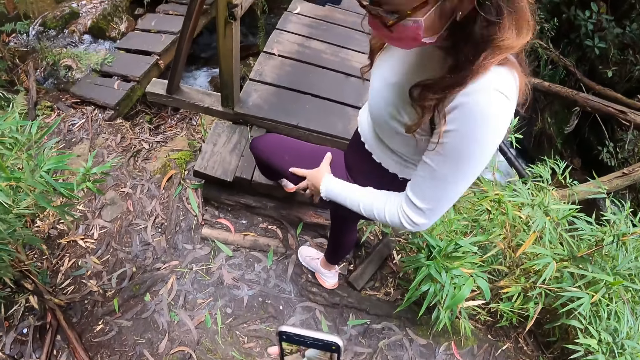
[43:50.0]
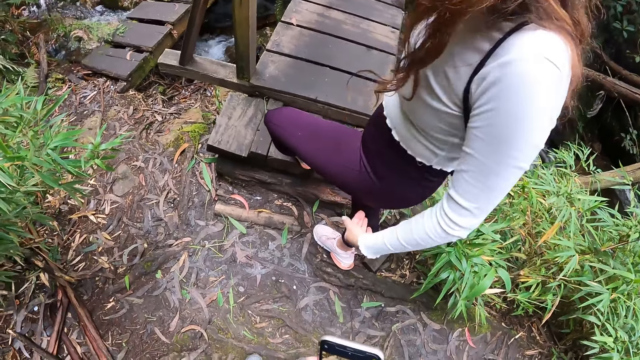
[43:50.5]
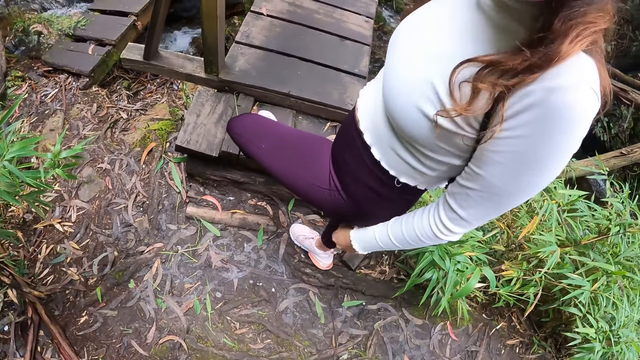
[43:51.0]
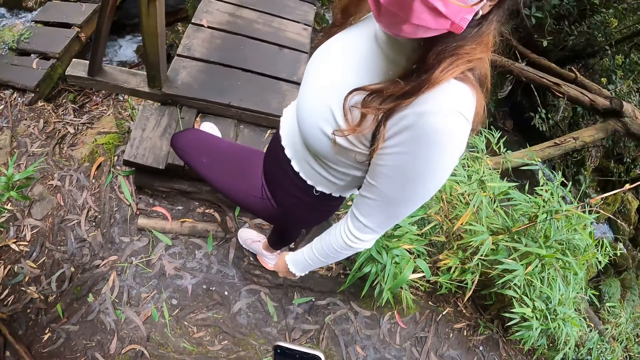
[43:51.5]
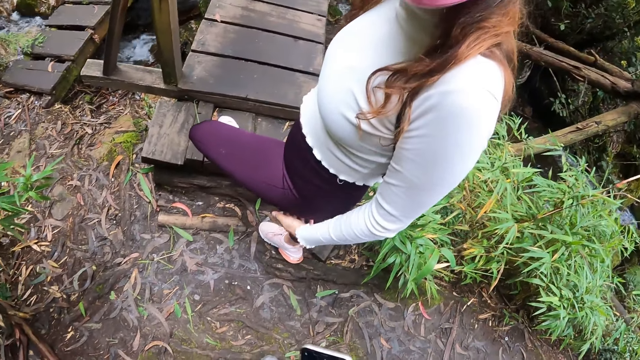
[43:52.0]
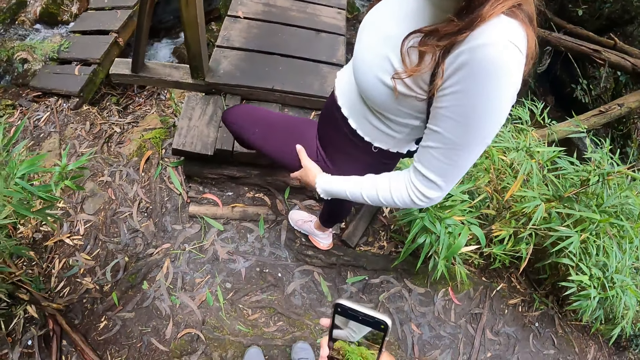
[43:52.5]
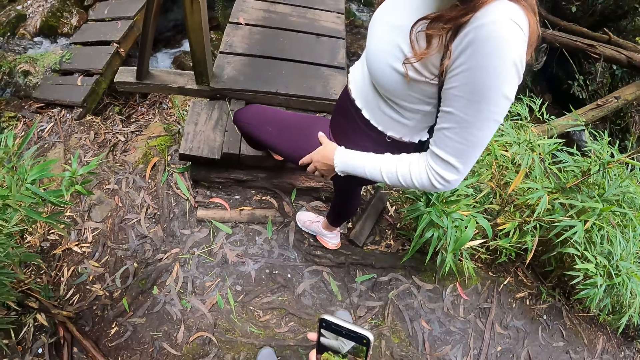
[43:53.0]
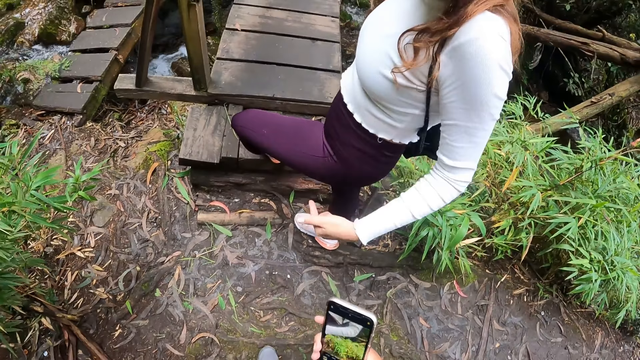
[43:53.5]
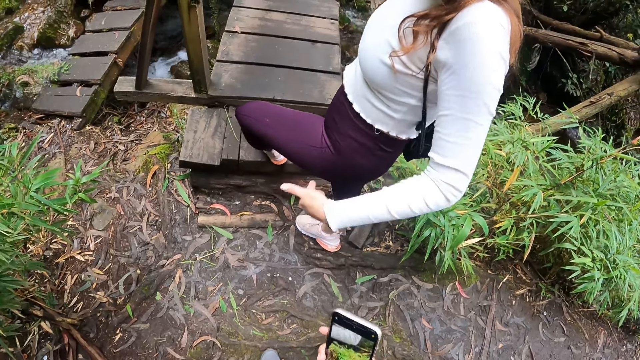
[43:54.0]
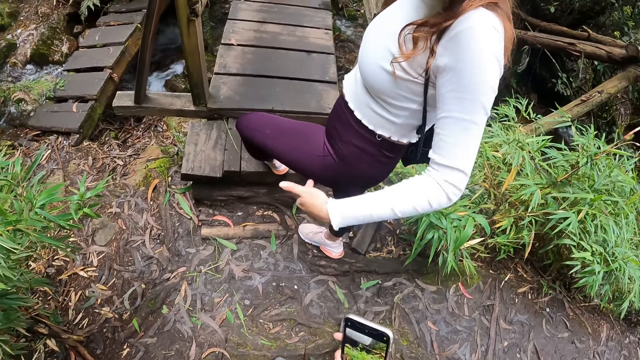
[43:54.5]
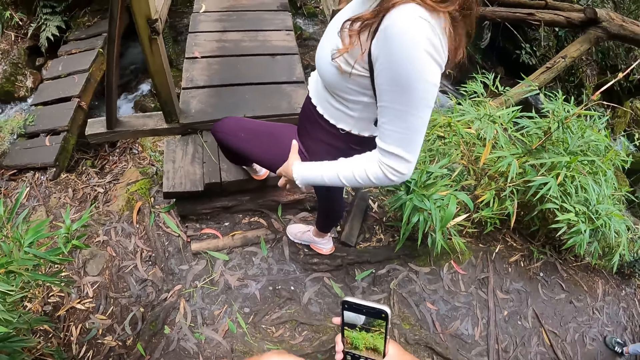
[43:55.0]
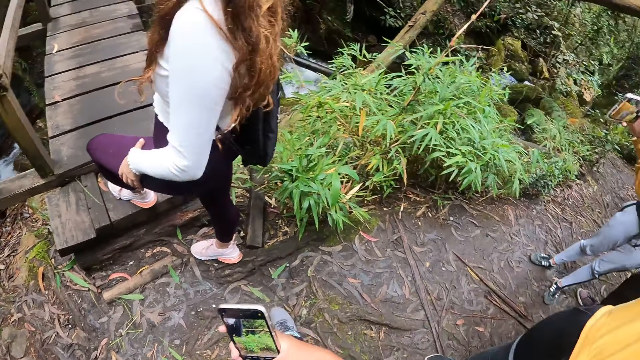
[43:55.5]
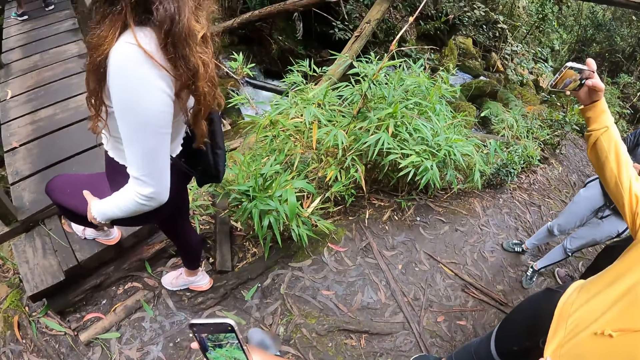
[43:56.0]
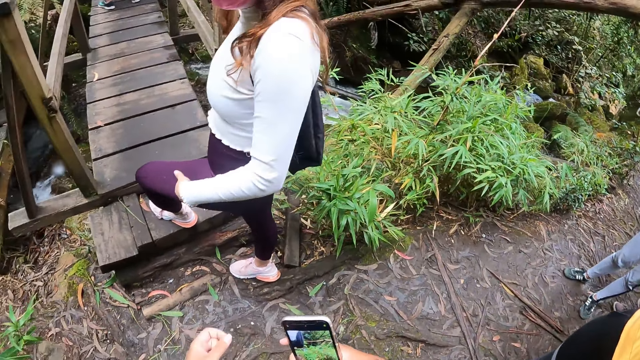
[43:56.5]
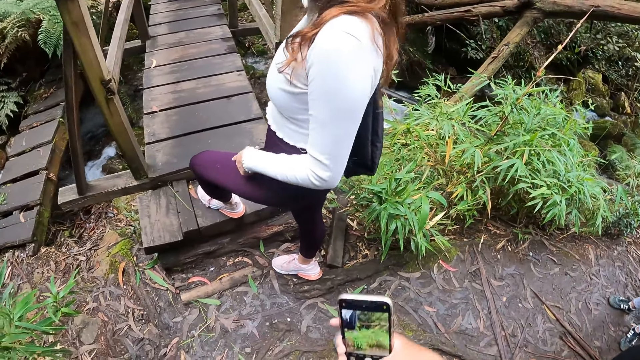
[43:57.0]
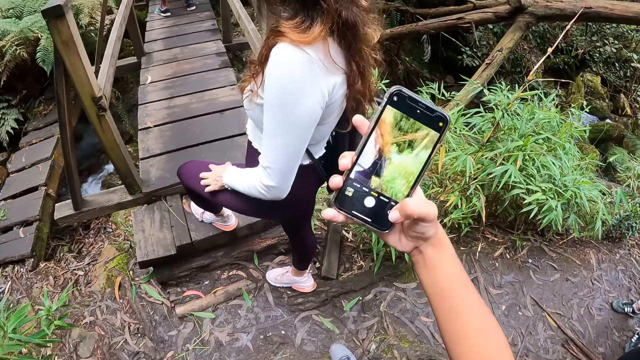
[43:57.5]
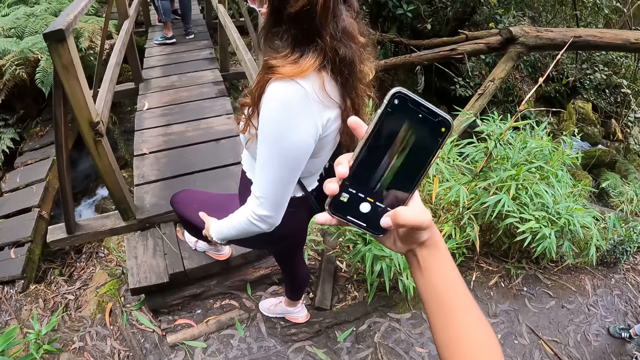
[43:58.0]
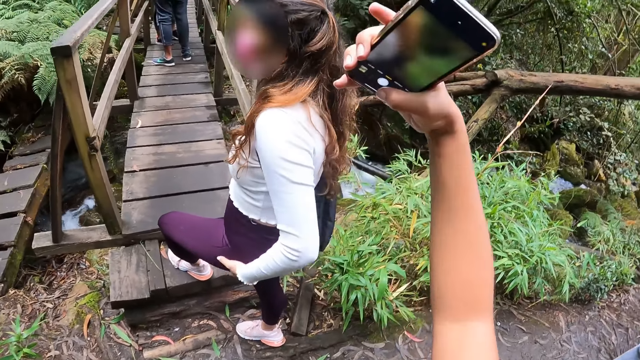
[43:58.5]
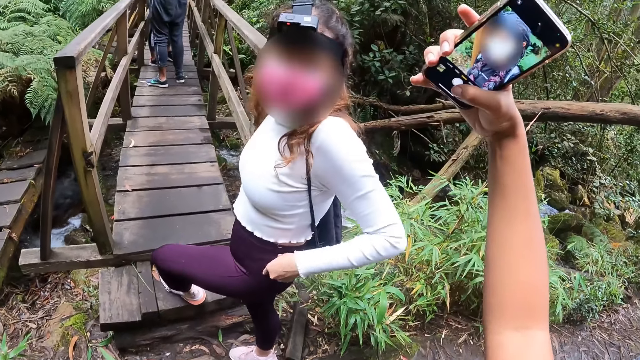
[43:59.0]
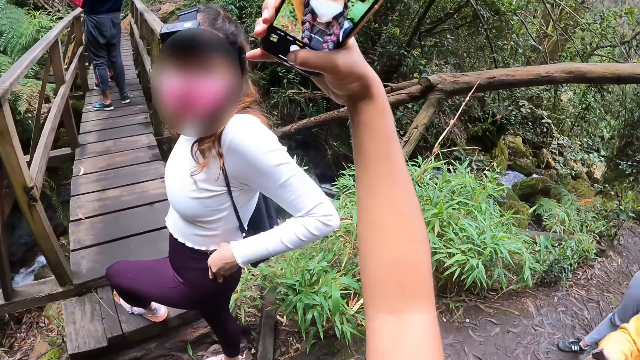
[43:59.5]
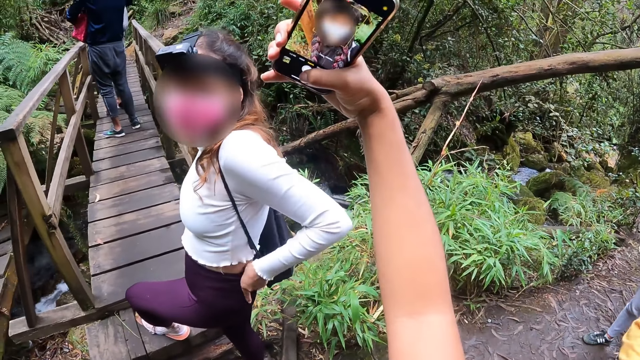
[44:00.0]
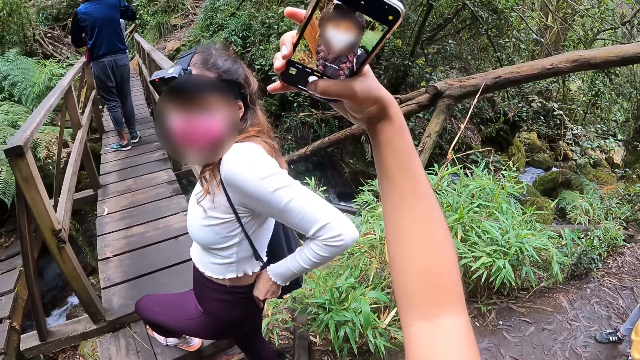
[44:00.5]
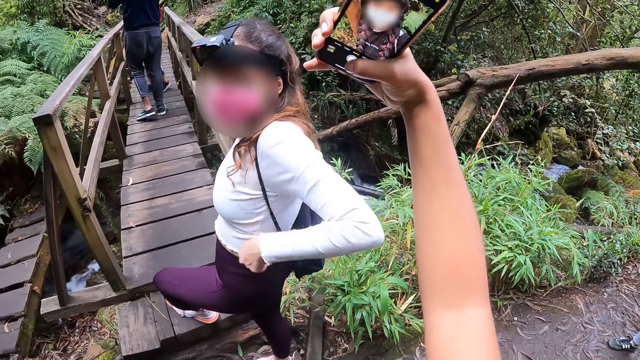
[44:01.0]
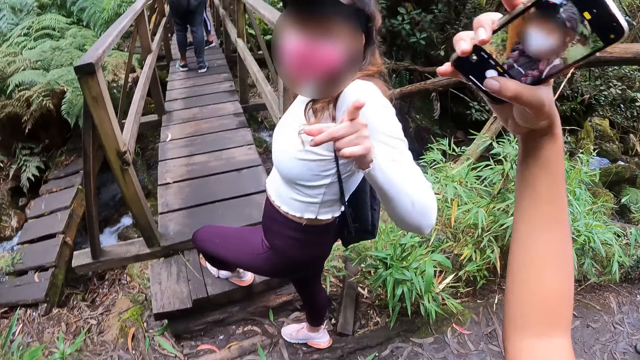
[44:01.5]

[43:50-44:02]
The camera wearer talks to the girl. She operates the phone with her right hand. She takes a photo.

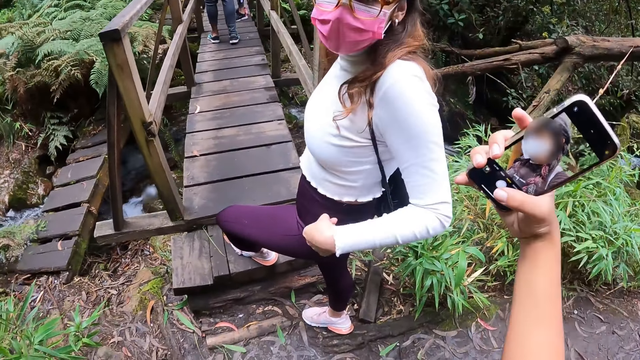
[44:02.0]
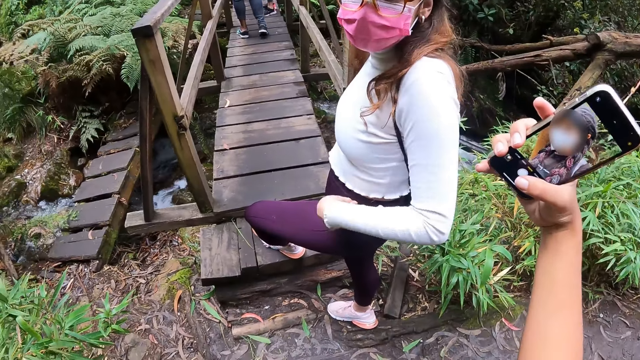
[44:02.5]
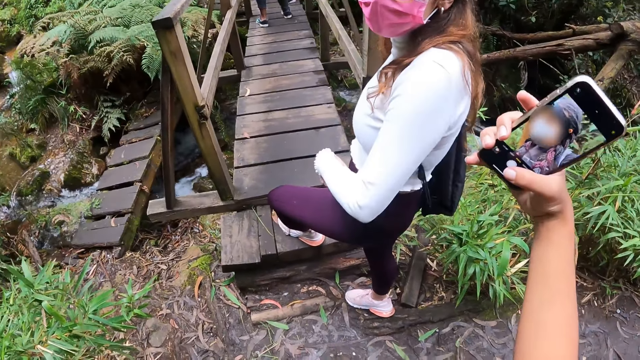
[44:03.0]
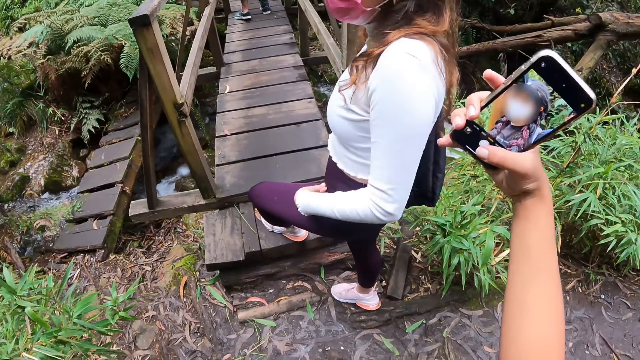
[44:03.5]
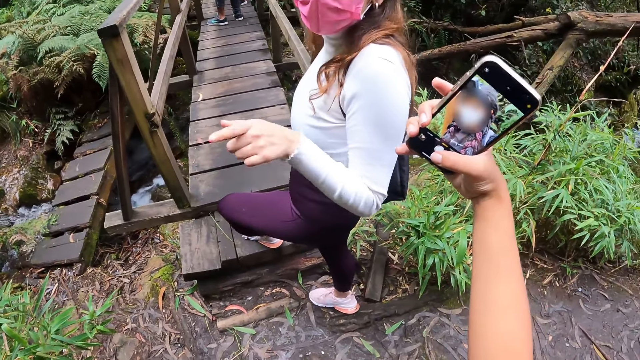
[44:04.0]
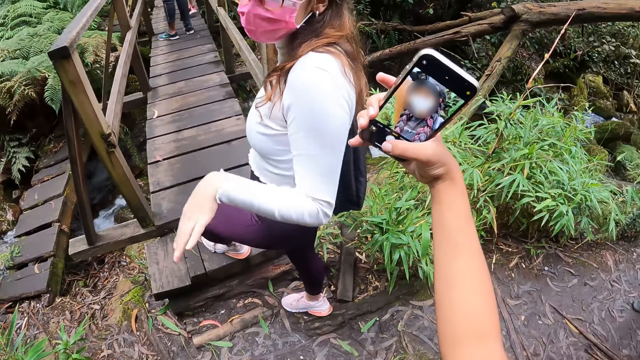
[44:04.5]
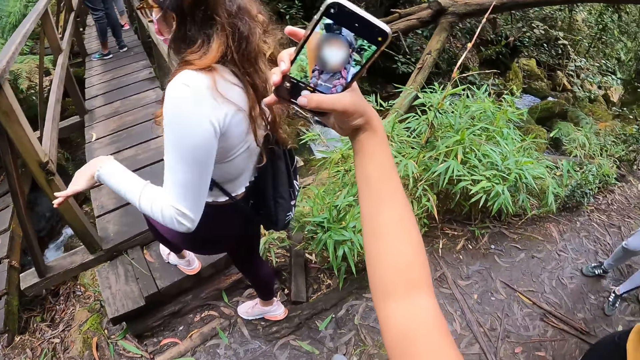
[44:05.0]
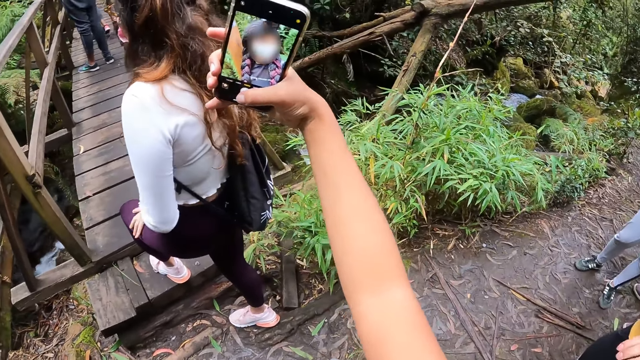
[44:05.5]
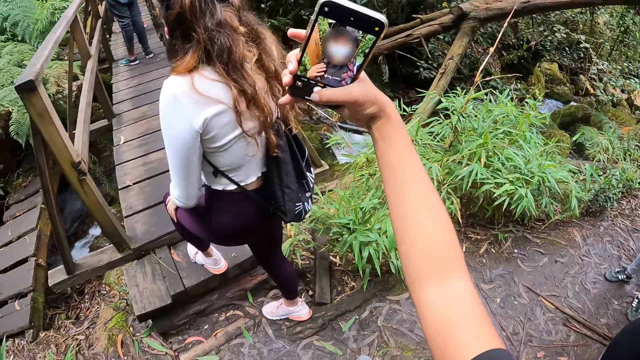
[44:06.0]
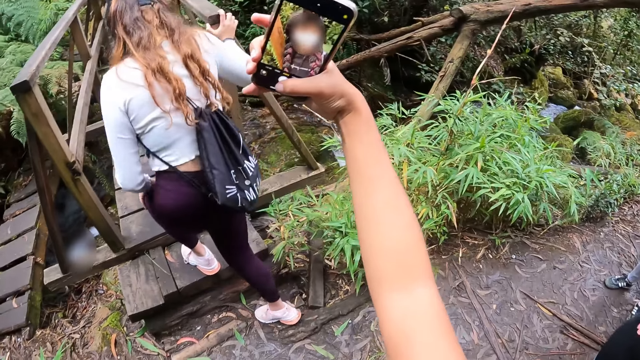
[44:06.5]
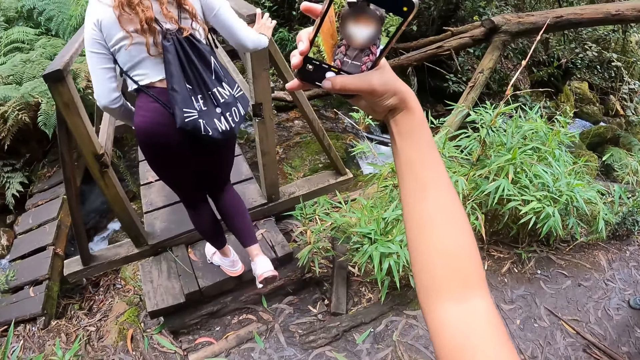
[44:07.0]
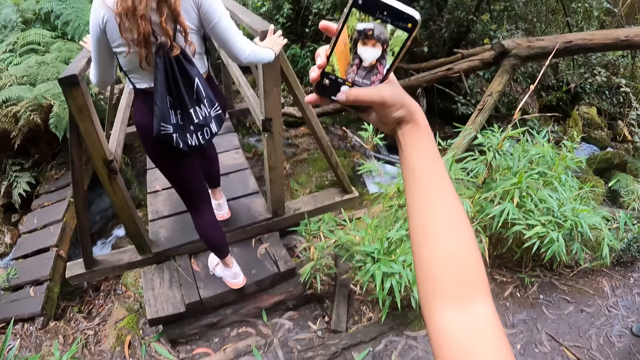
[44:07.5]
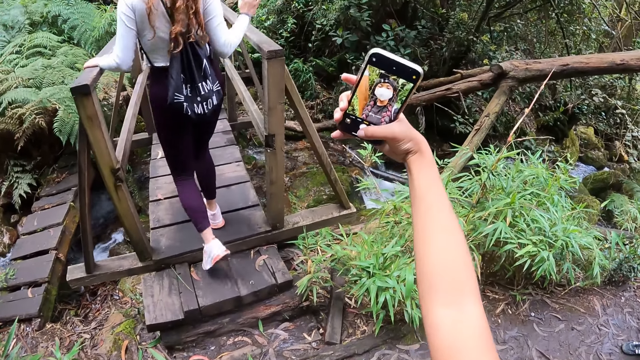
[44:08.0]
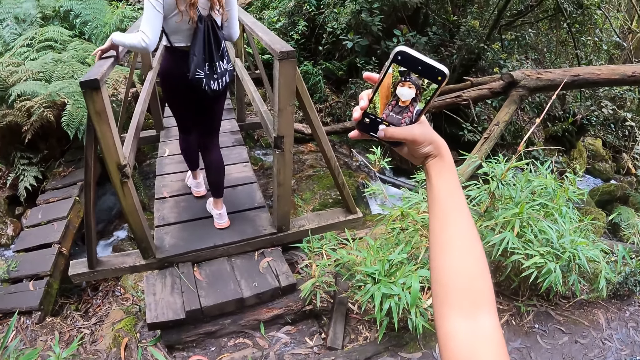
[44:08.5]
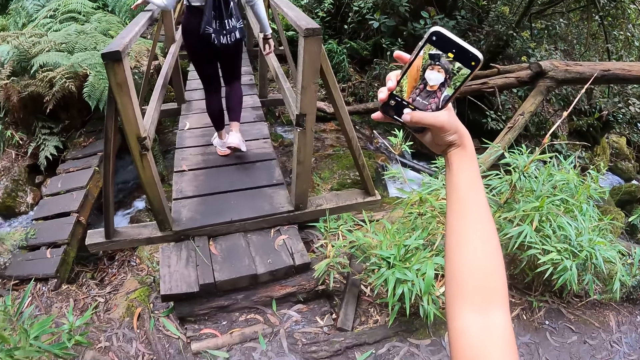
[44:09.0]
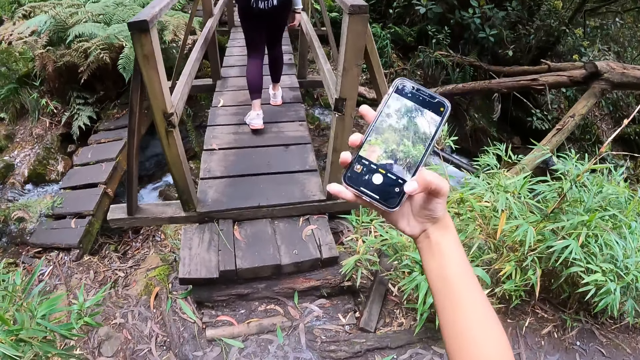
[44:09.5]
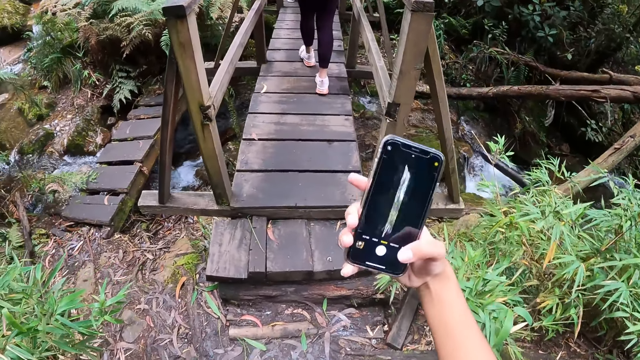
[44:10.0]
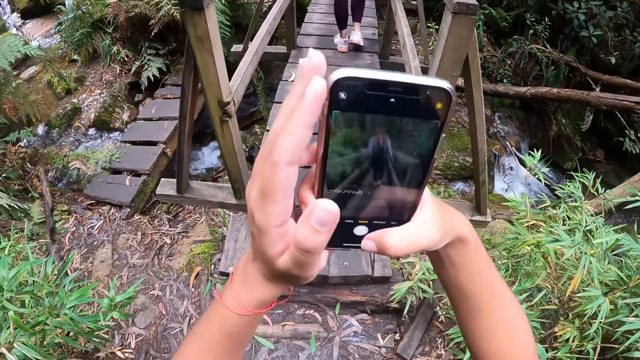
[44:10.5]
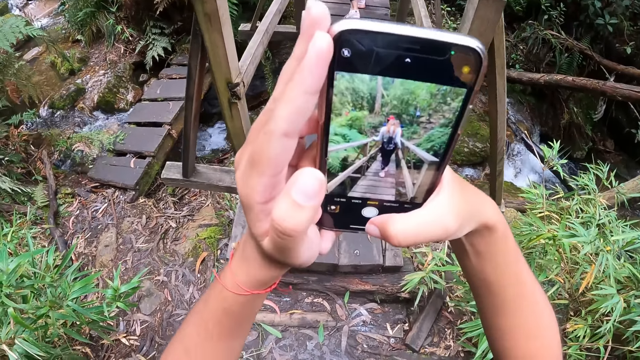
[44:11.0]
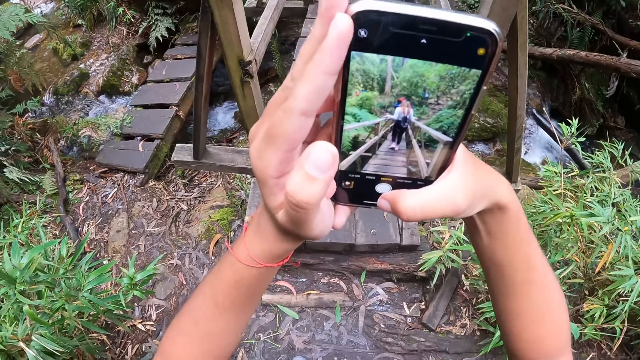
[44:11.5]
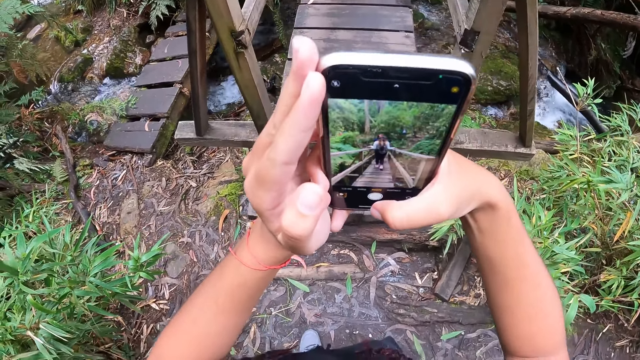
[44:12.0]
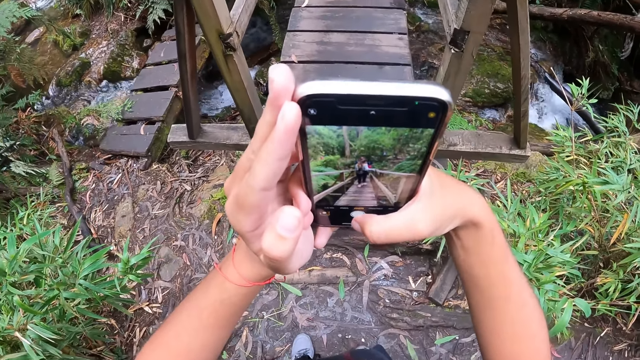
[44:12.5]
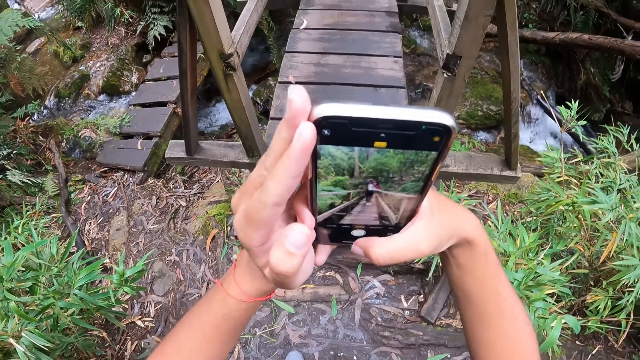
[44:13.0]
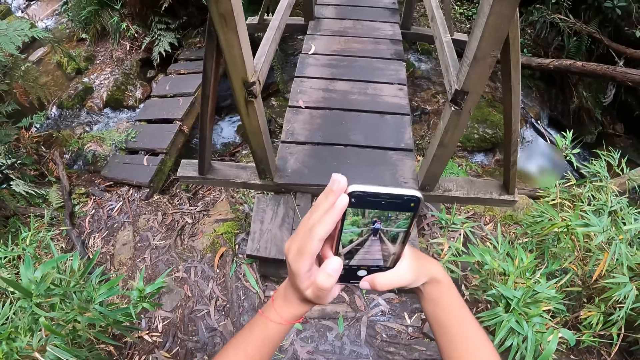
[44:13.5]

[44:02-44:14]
A woman climbs up the pathway. The camera wearer holds the phone in both hands.
